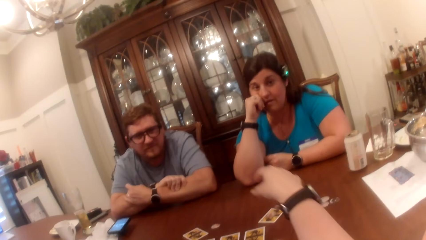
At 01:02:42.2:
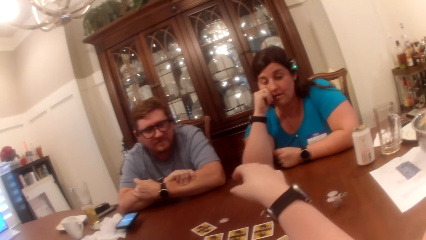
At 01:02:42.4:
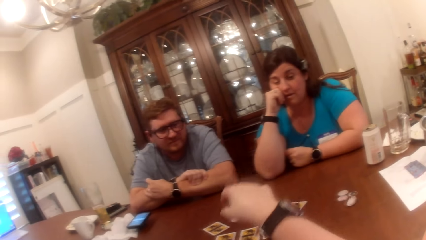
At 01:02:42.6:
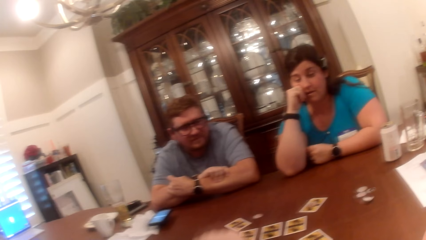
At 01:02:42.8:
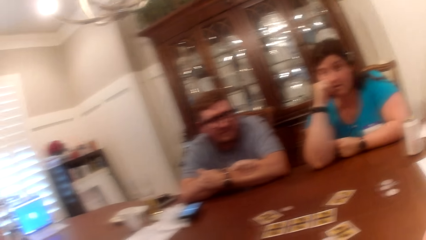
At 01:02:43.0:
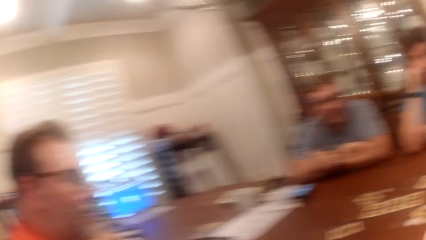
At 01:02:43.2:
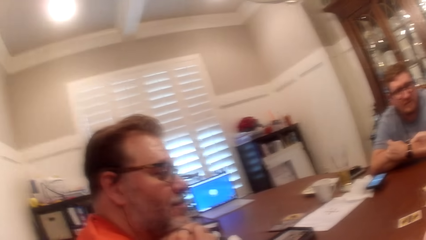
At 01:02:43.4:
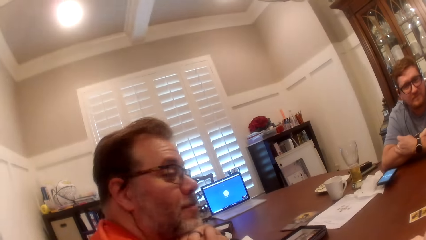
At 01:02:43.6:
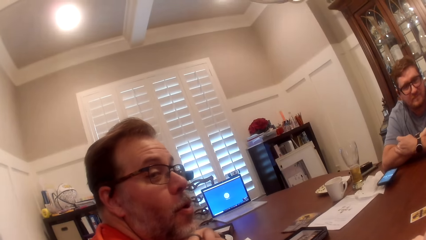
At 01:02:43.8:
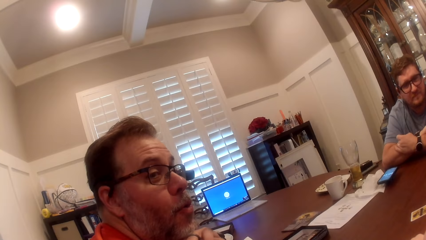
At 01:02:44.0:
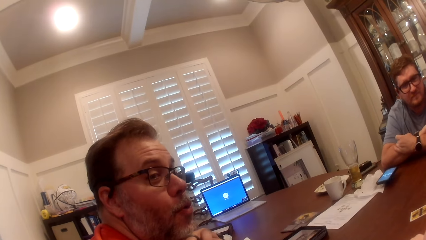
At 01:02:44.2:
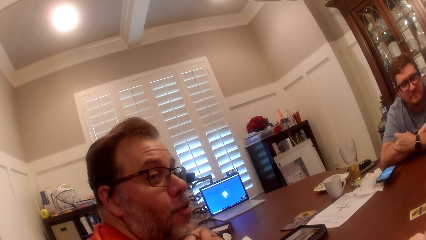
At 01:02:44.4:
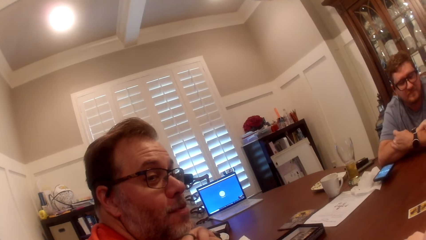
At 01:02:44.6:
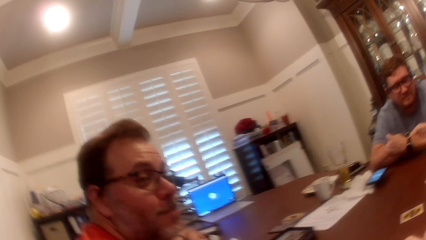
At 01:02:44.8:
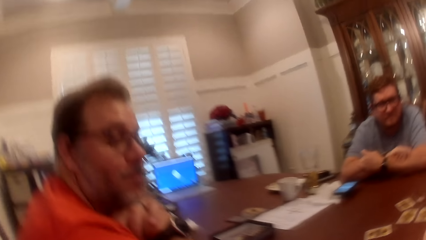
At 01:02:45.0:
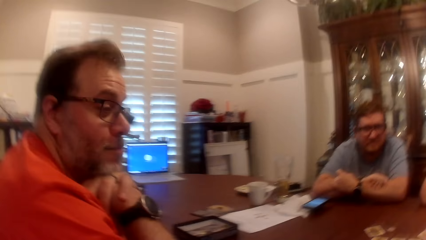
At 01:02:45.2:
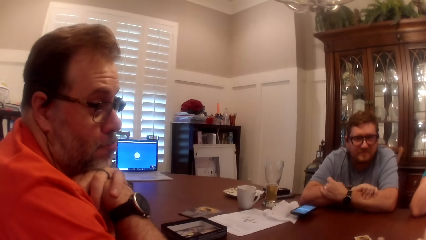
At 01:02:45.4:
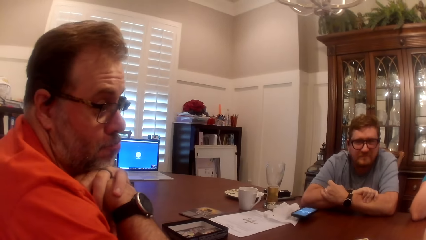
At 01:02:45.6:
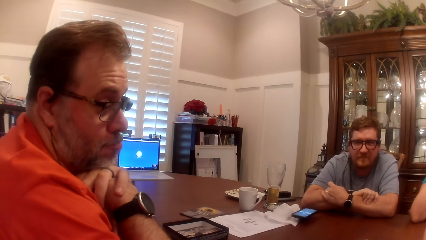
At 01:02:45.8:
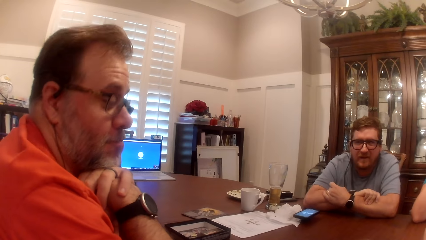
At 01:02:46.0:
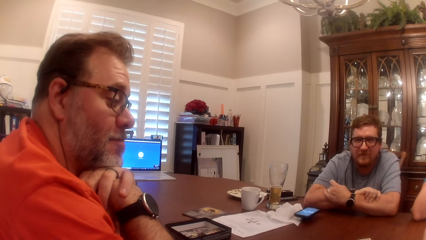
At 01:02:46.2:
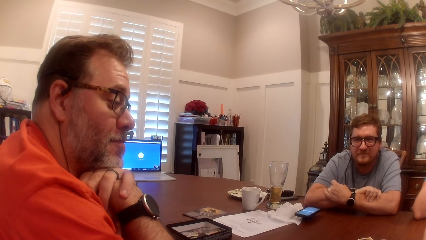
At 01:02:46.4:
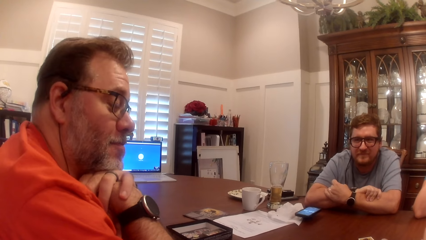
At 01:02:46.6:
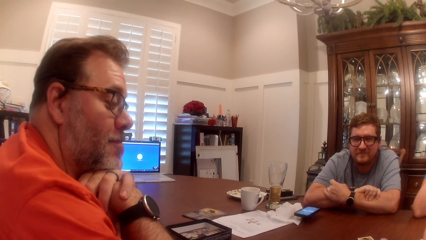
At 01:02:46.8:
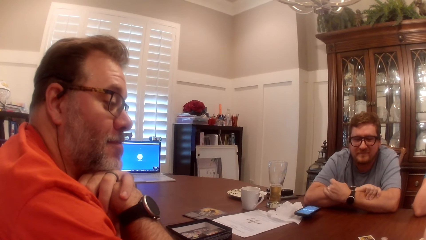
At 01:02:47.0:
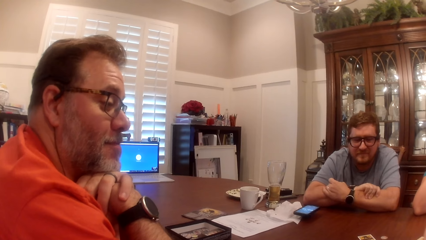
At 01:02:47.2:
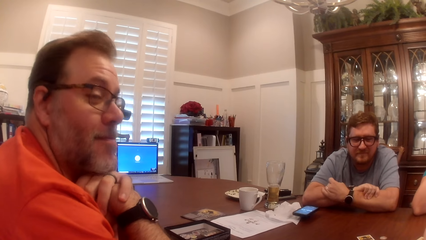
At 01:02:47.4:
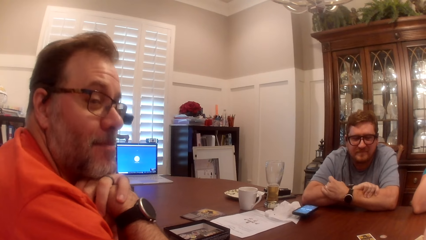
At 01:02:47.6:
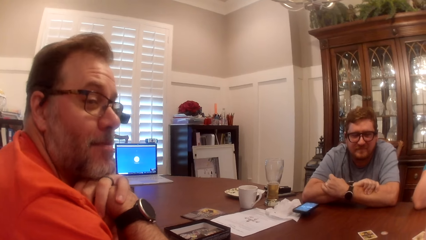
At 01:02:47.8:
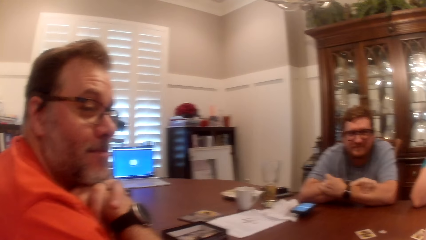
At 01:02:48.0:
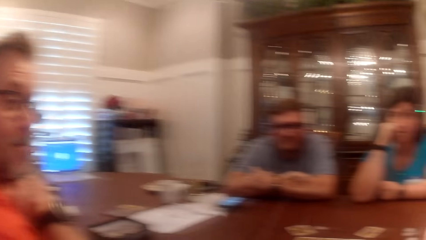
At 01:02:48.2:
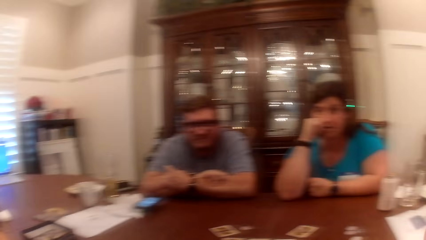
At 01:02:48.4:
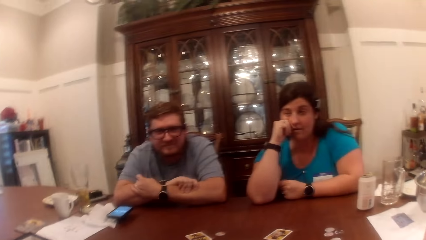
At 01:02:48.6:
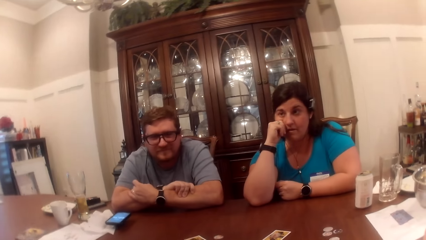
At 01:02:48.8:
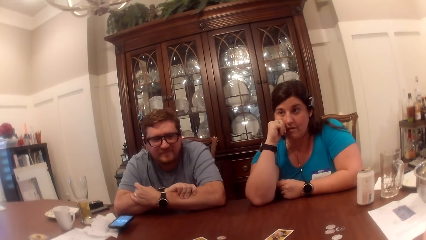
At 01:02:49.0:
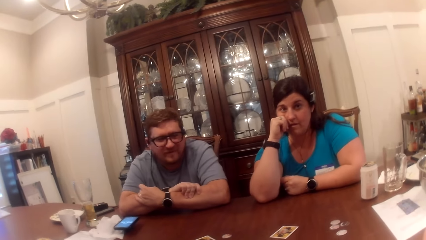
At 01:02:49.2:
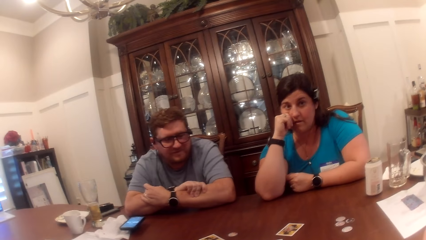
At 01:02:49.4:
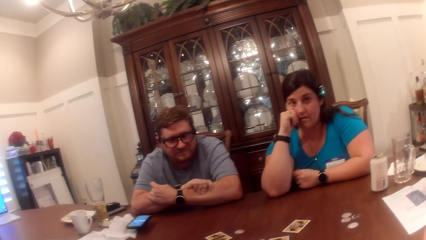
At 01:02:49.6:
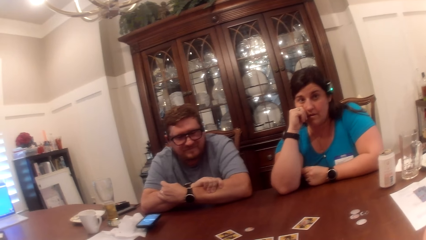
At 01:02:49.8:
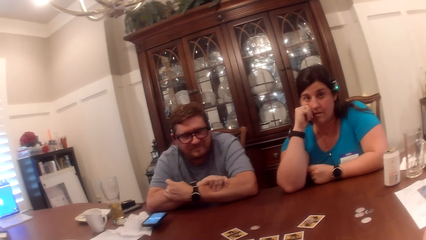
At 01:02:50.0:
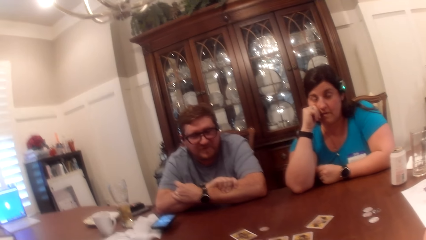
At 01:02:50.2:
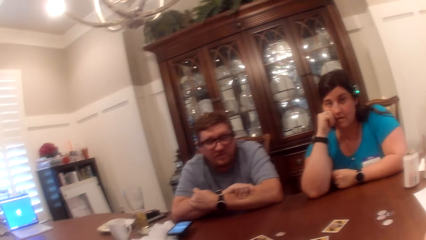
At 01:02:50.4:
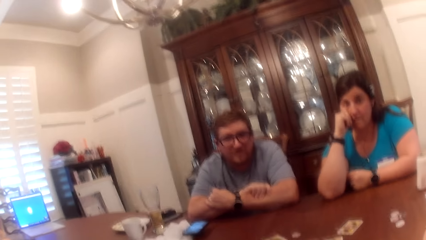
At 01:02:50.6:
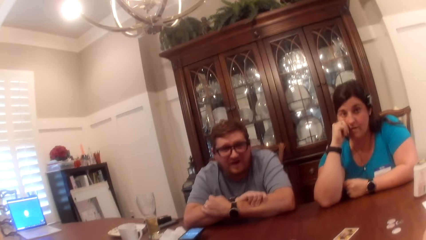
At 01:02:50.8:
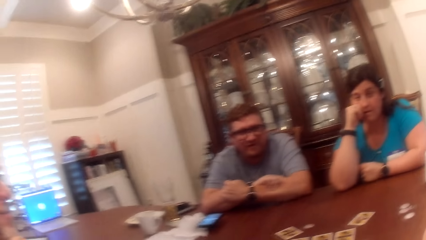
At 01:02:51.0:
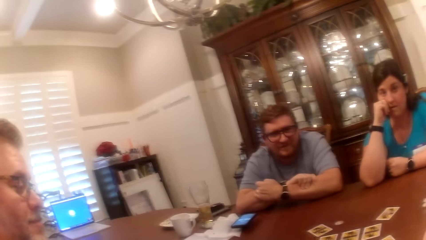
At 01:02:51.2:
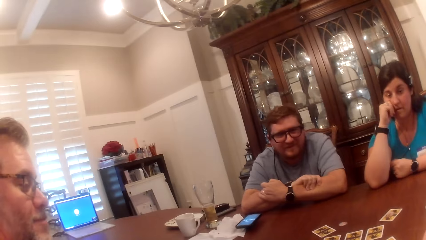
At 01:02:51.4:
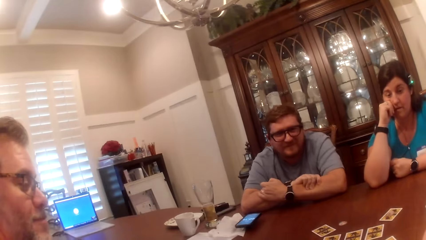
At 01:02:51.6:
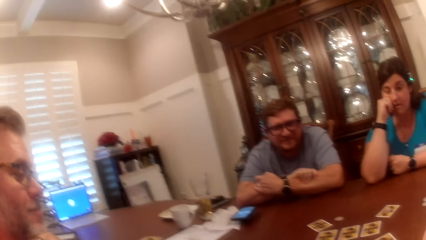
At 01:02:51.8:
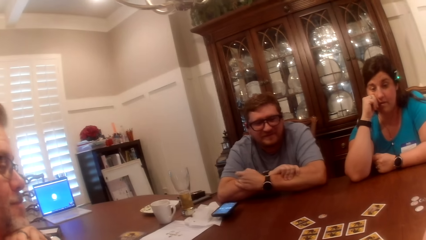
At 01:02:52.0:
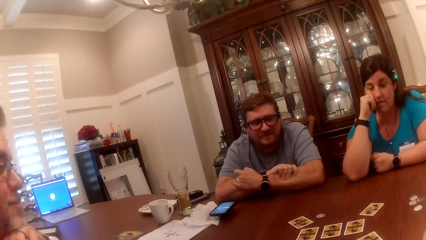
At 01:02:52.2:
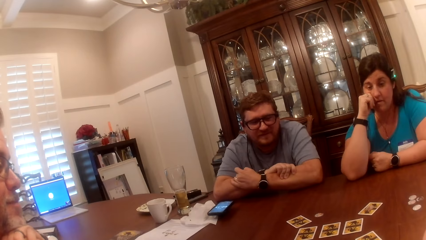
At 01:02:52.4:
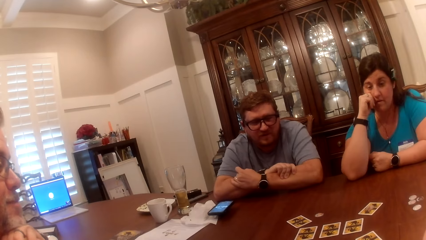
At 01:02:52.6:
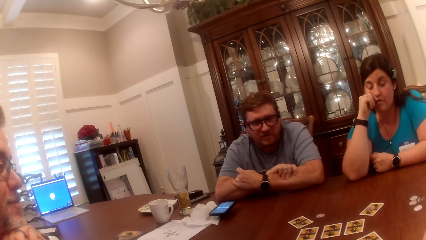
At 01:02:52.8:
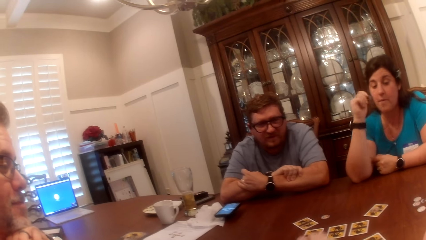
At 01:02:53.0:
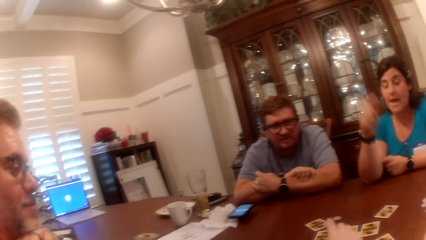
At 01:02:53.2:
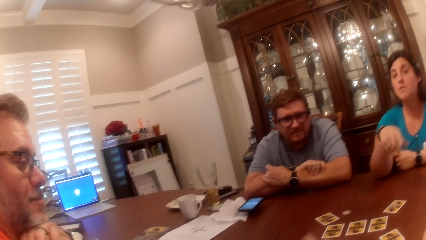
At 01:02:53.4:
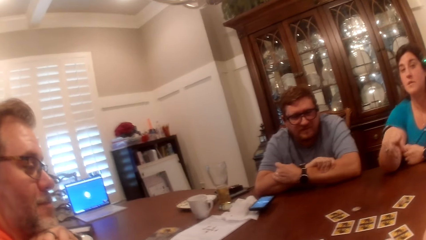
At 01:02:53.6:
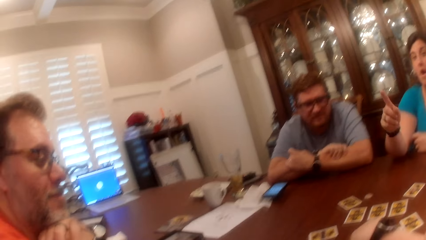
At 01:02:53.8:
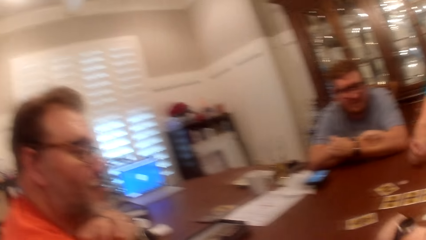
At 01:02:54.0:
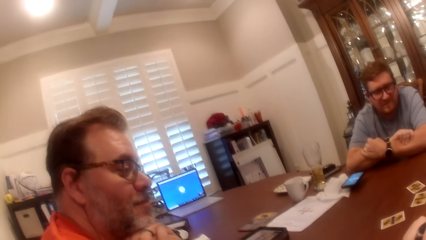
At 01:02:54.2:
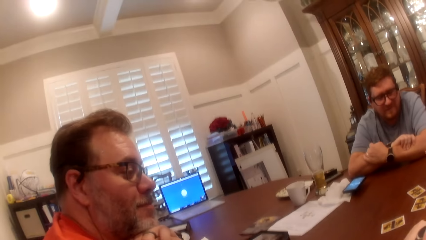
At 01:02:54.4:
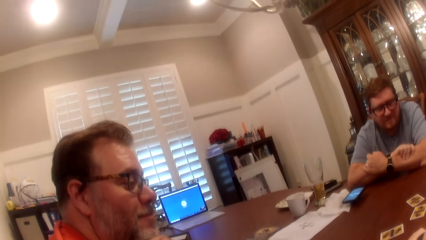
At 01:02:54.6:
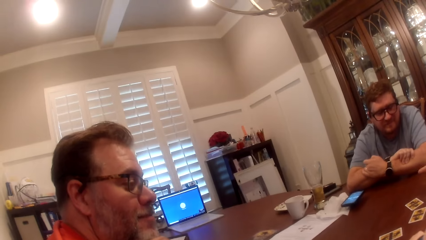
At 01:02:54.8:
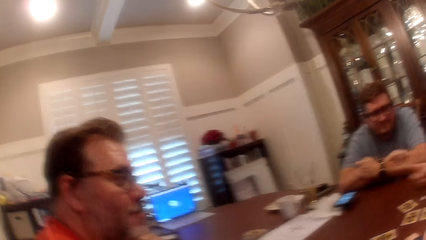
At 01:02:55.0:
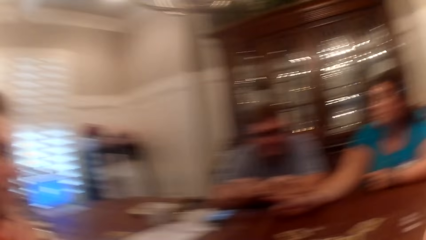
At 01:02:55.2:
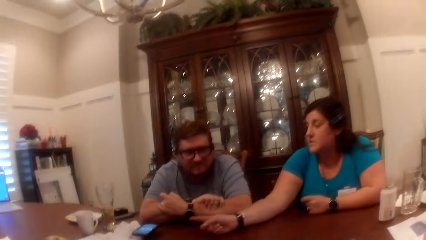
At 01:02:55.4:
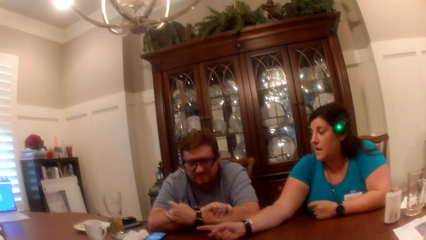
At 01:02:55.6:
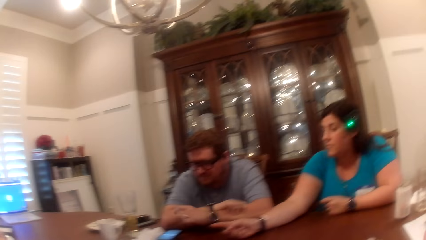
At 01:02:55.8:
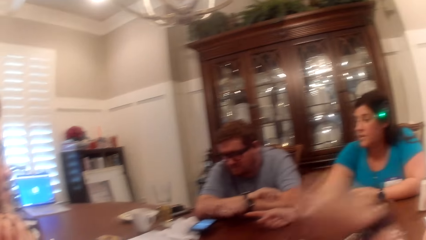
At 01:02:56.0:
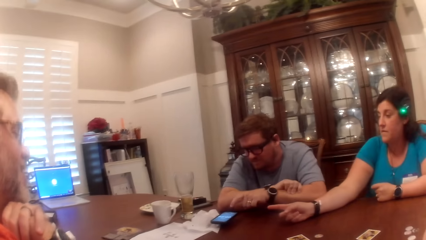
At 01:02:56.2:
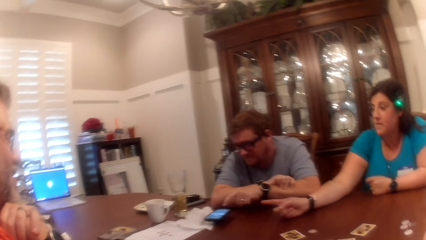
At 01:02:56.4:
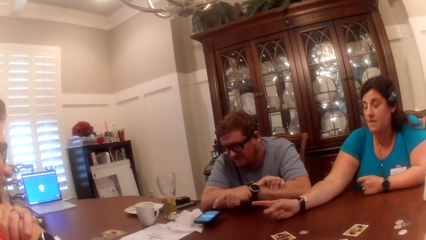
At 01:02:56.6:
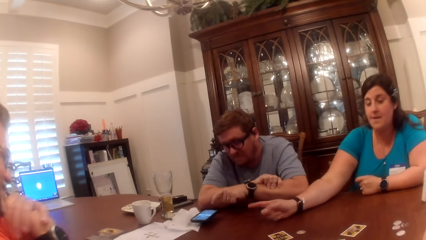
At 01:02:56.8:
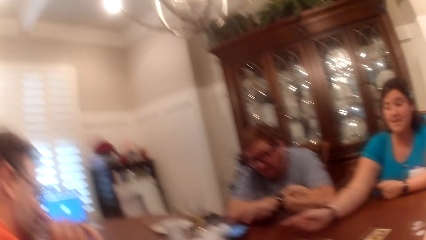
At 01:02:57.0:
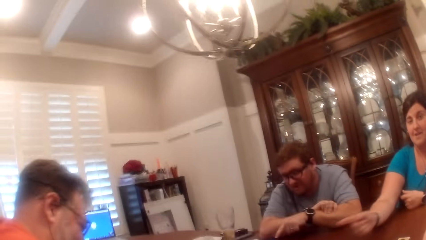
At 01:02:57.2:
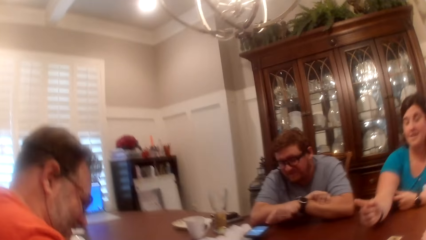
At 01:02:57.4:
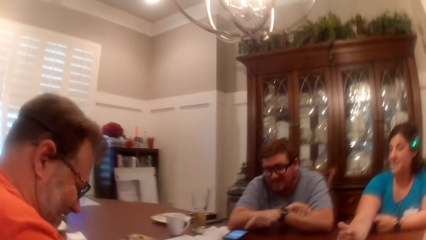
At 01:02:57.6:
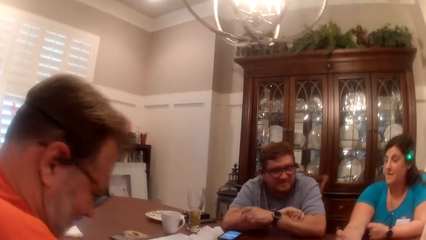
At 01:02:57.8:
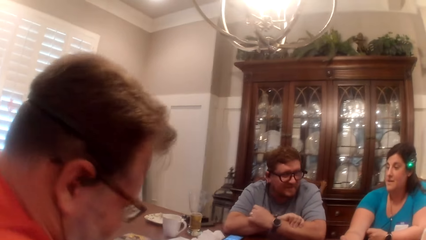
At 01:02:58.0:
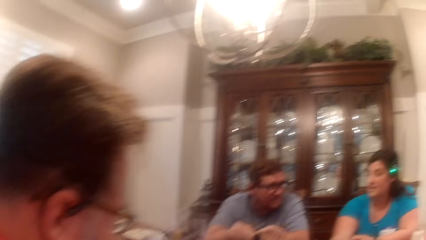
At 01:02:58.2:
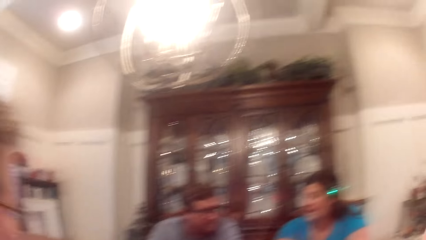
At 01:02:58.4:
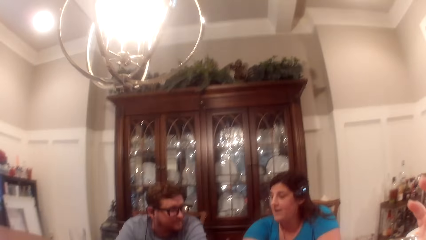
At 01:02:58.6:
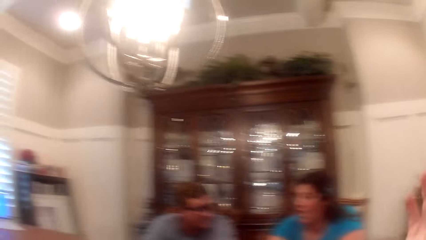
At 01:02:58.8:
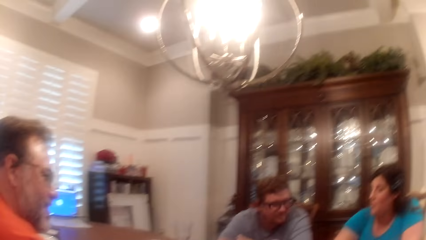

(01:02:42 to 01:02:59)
The camera wearer throws a token on the table with her right hand. She places her right hand on the table.
